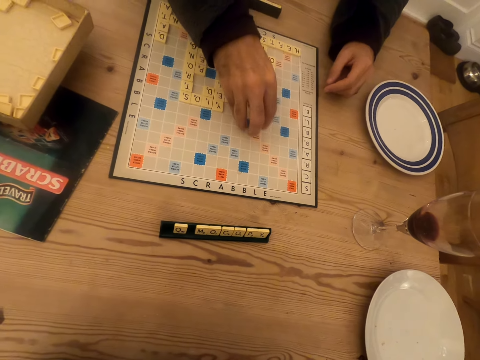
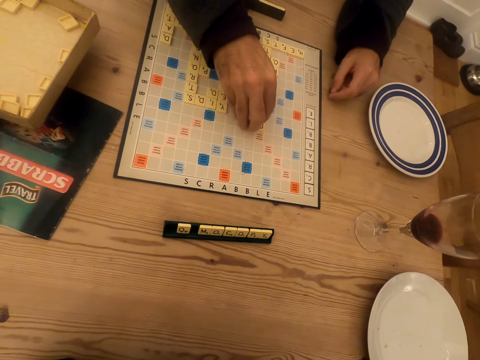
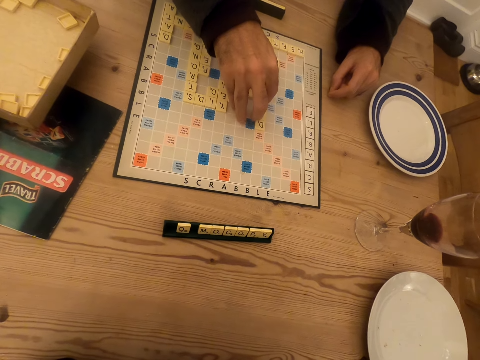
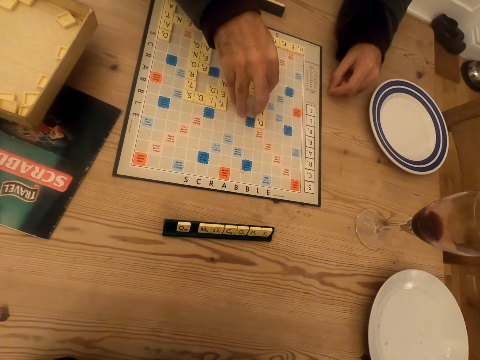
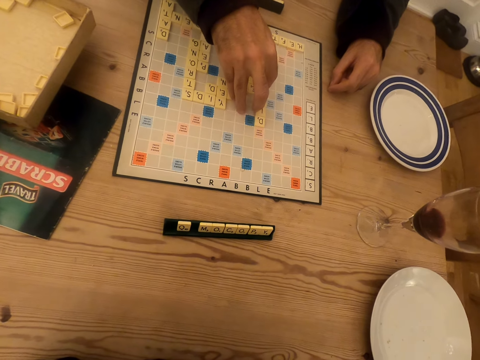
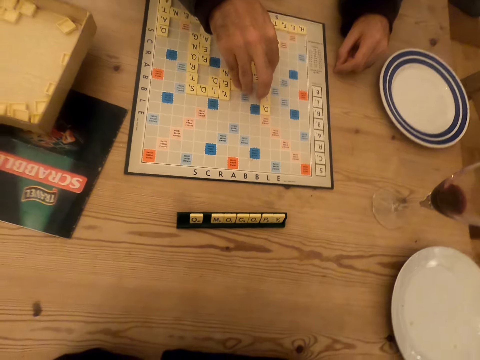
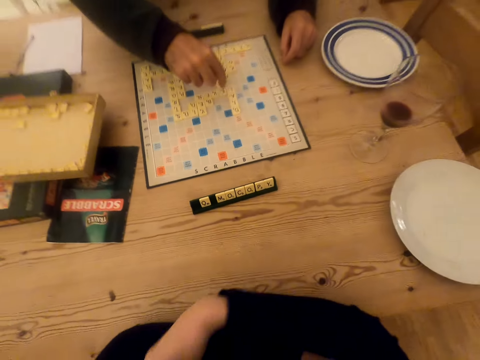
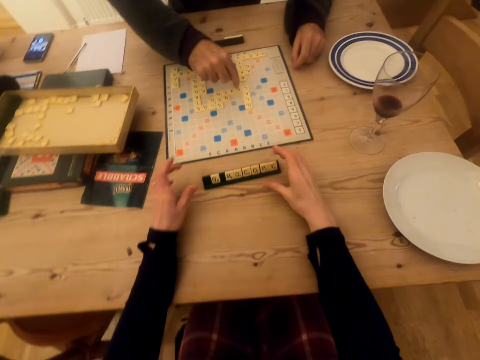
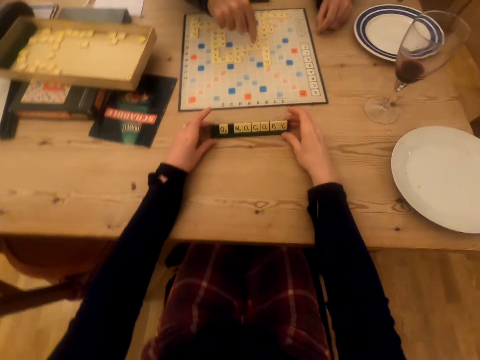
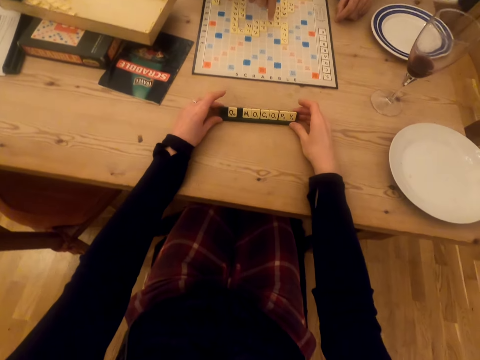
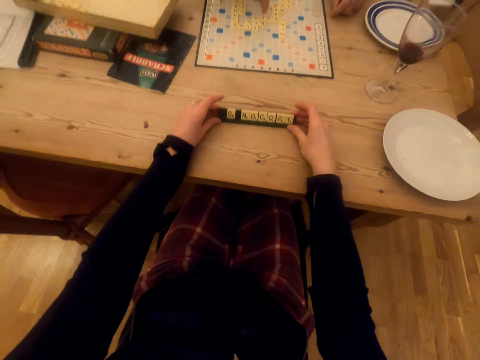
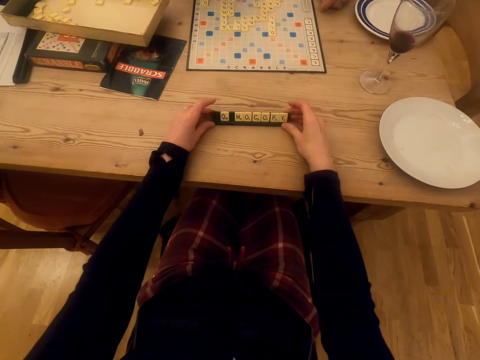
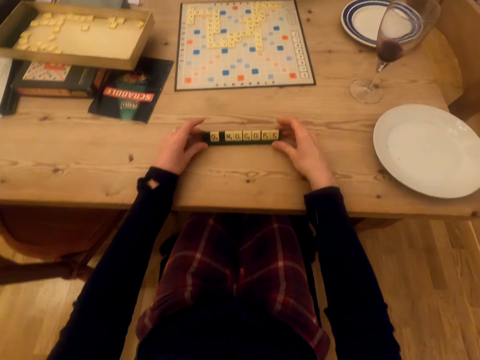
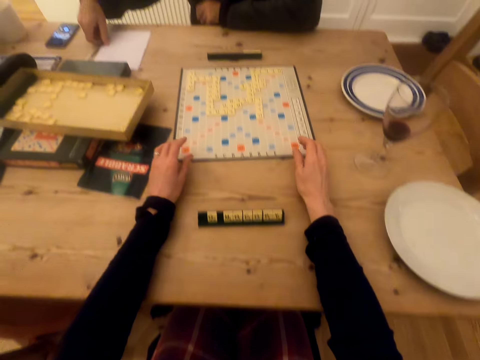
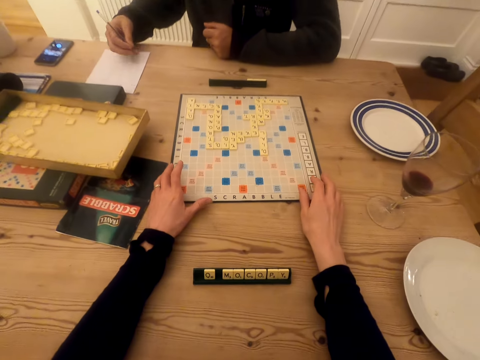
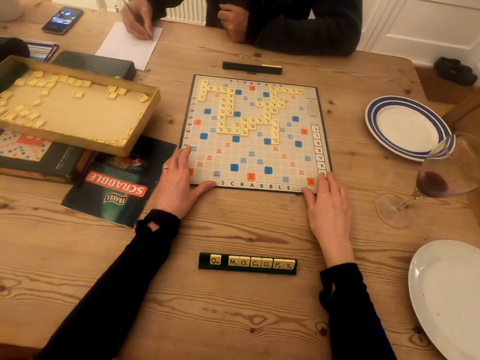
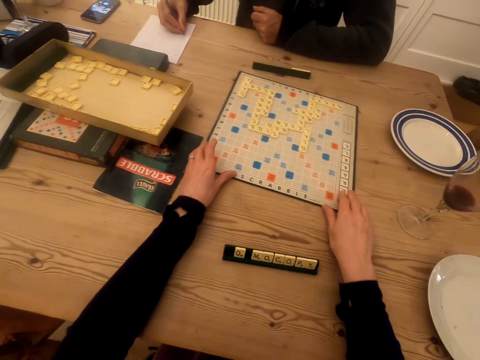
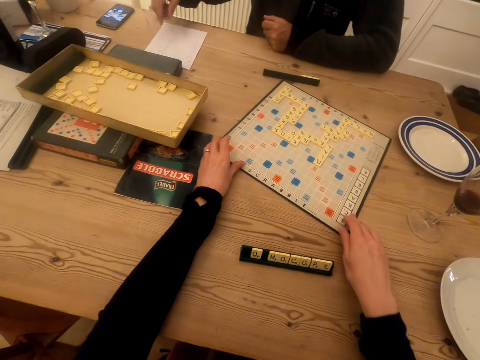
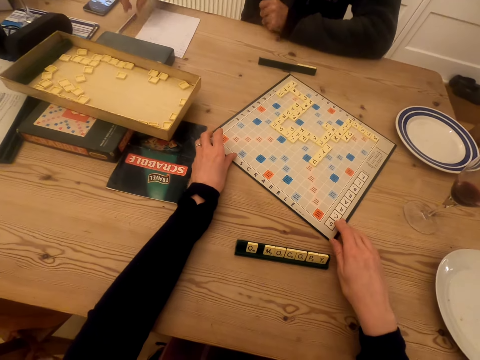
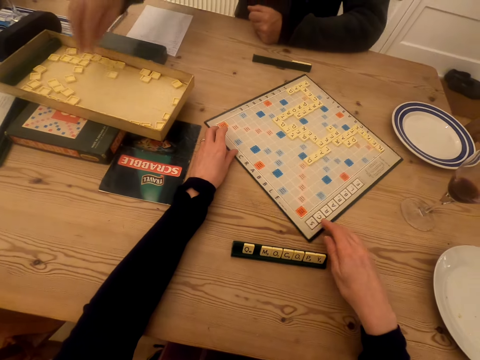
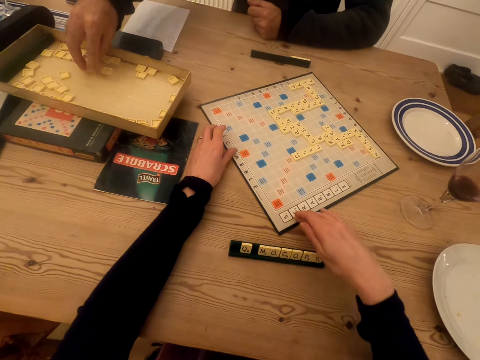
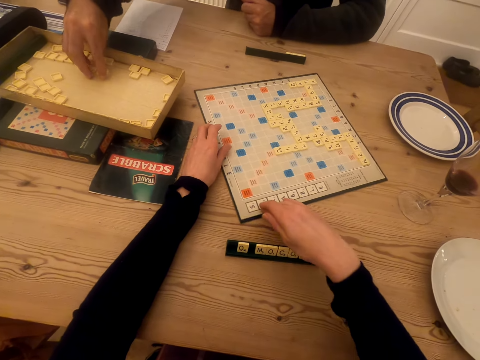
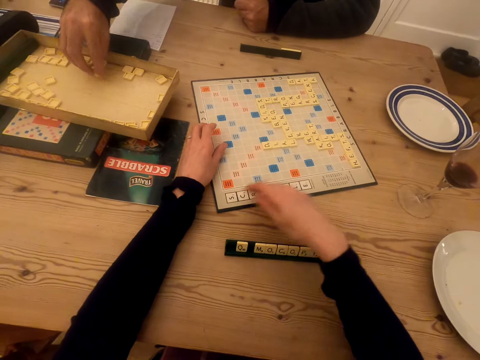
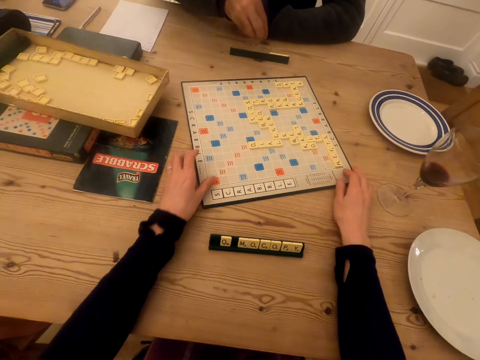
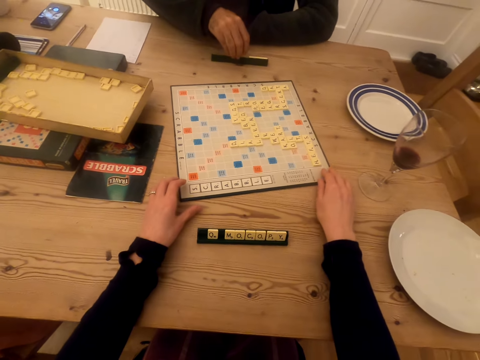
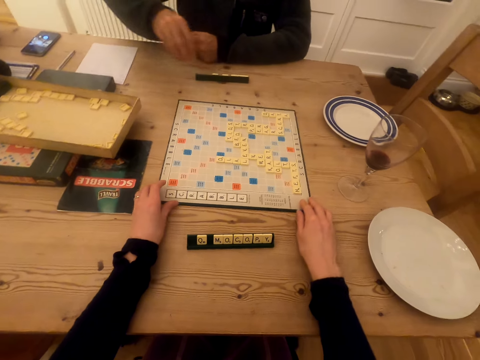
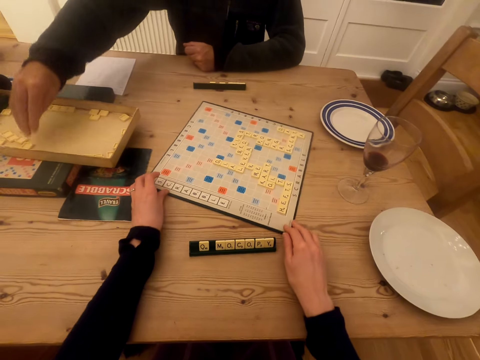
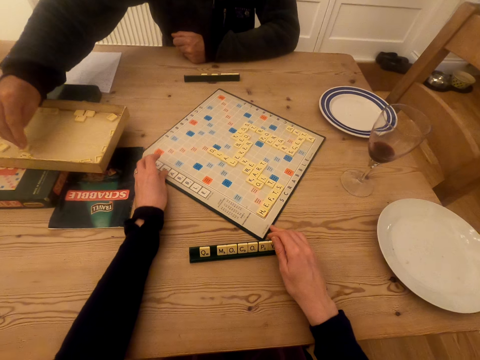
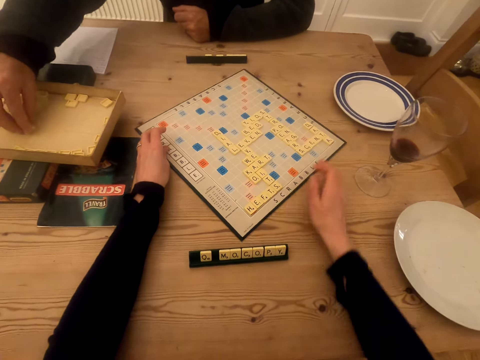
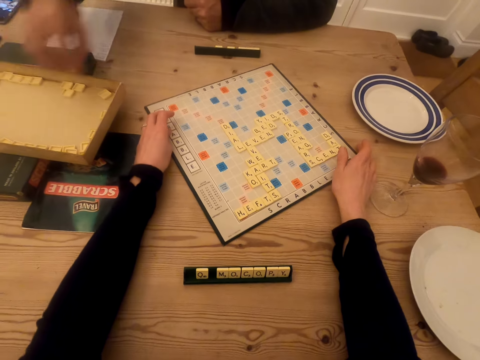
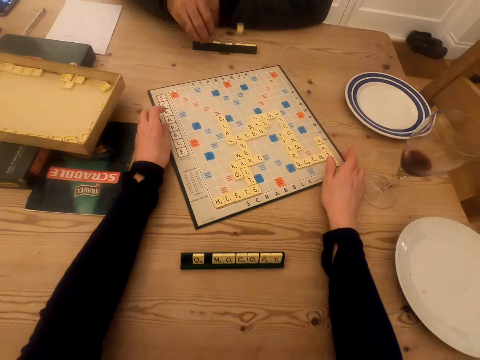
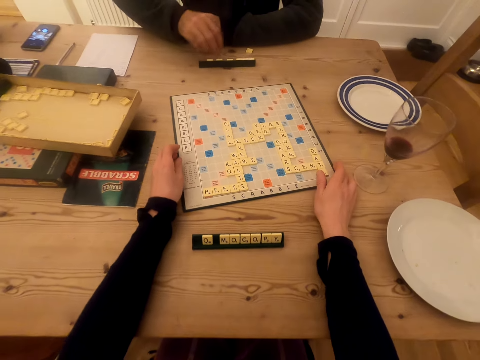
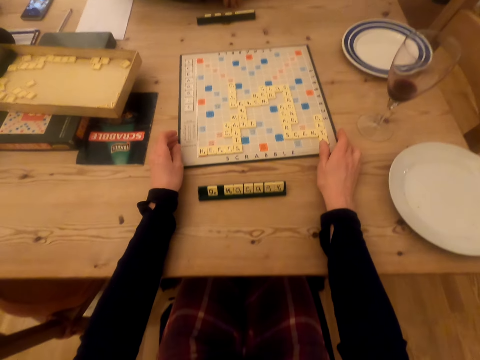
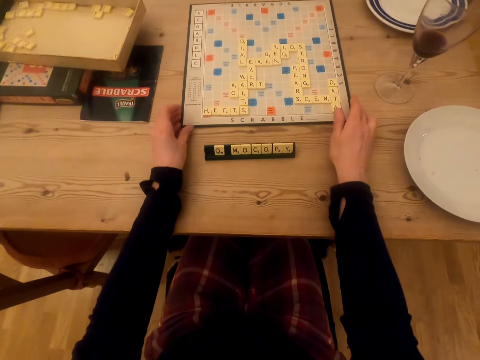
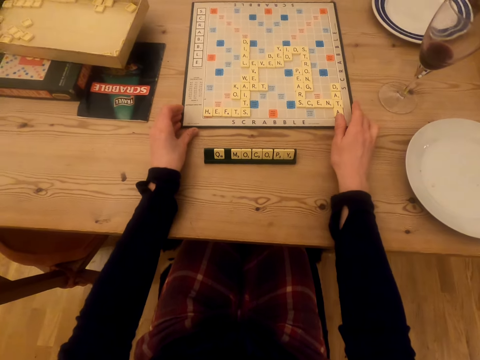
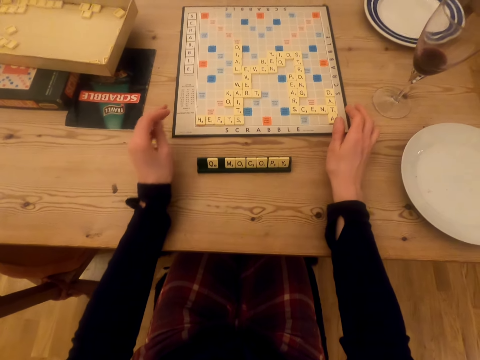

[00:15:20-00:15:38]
A man counts the scrabble tiles. The camera wearer moves the scrabble tile holder on the table. The man picks the pen and writes on a paper. The camera wearer drags the game board on the table and rotates the game board on the table. The man places the pen on the table, picks the scrabble tiles, drags the letter tile in the box, and puts the scrabble tiles in the tile holder. The man picks a scrabble tile, drags the letter tile in the box, and drops the scrabble tile on the table. The man picks a scrabble tile.

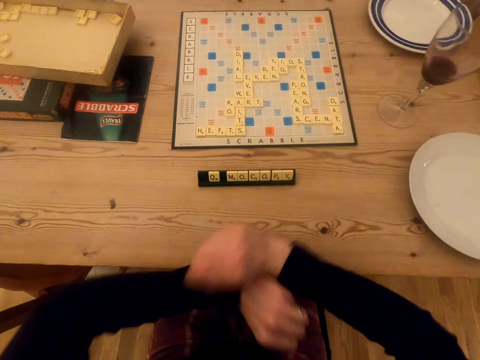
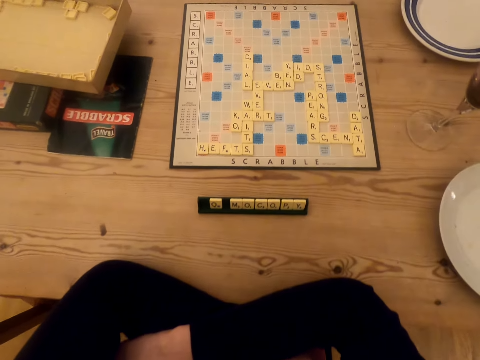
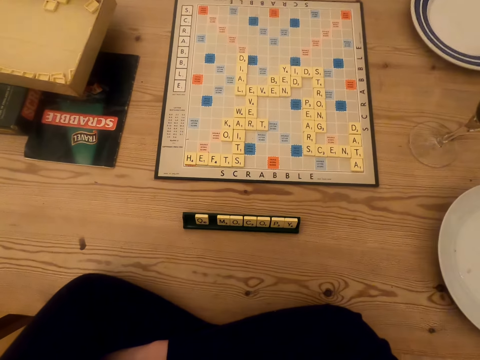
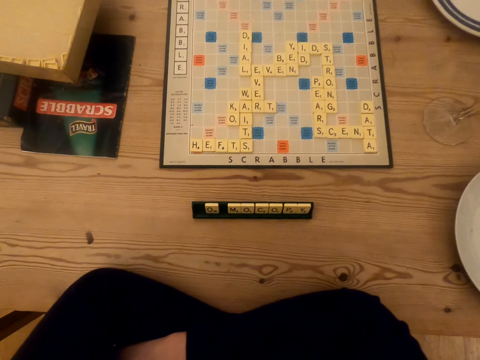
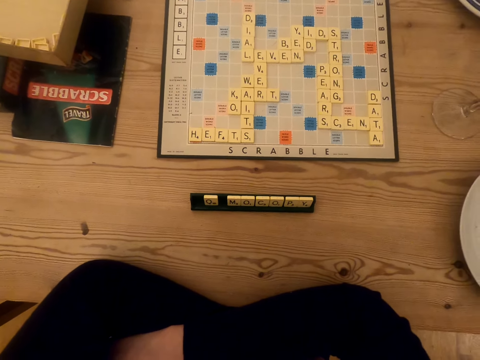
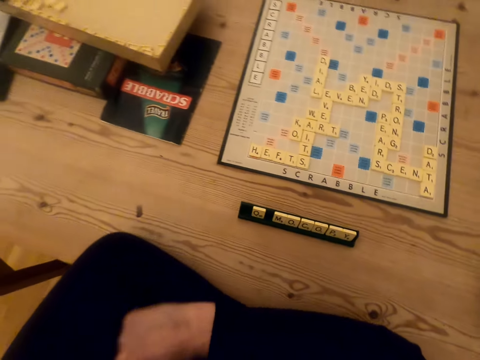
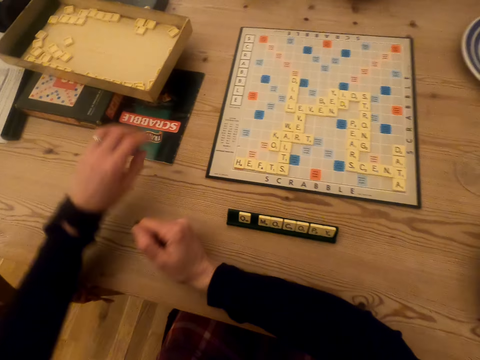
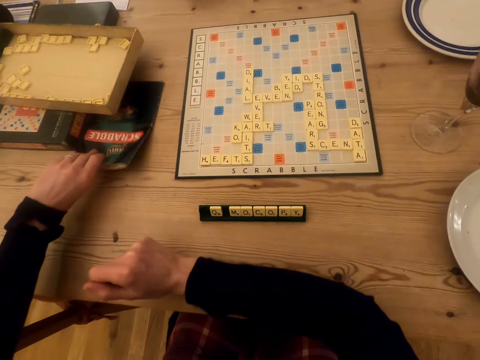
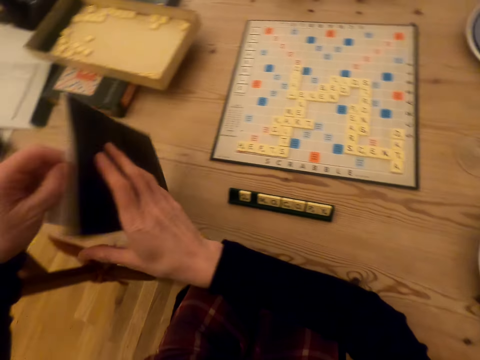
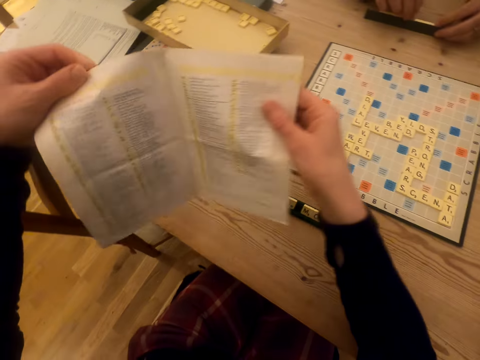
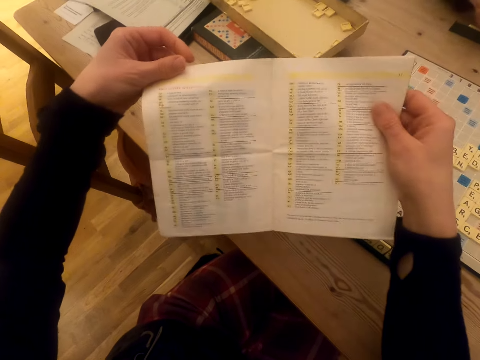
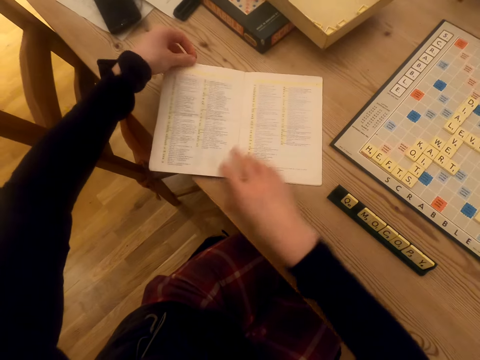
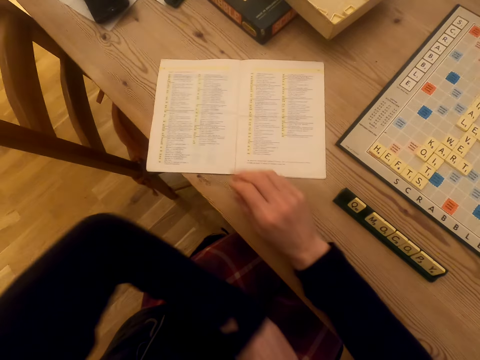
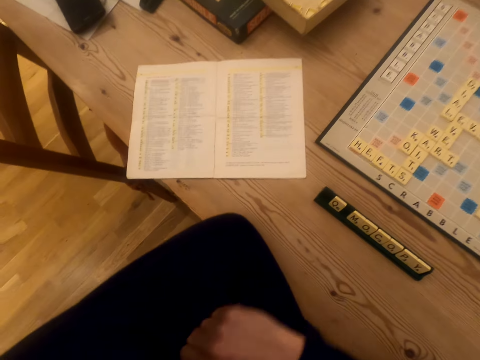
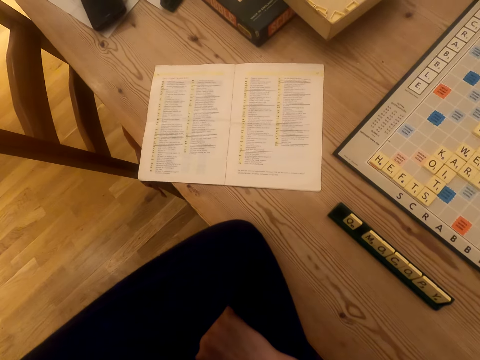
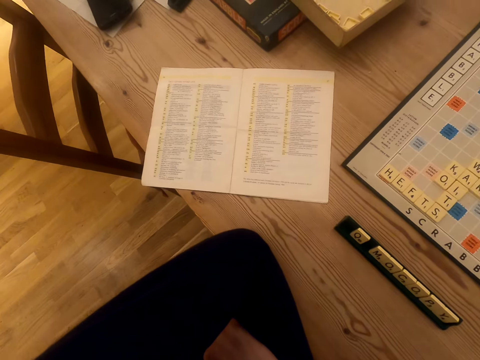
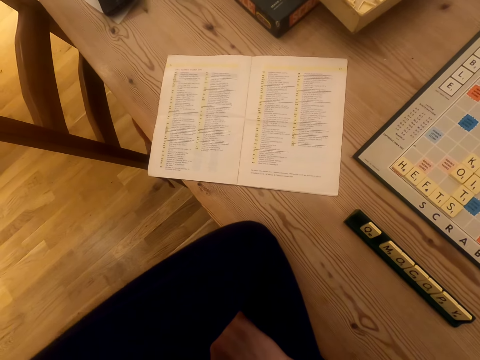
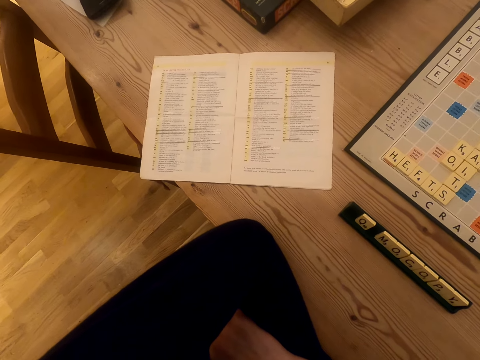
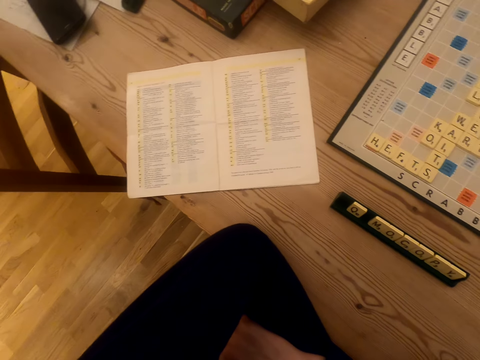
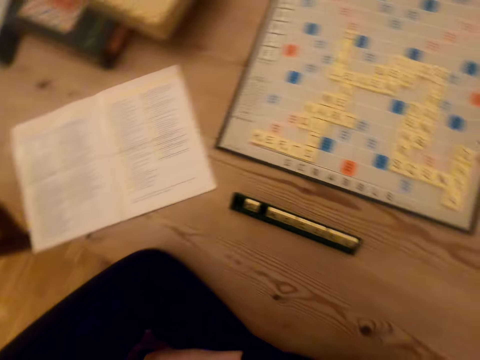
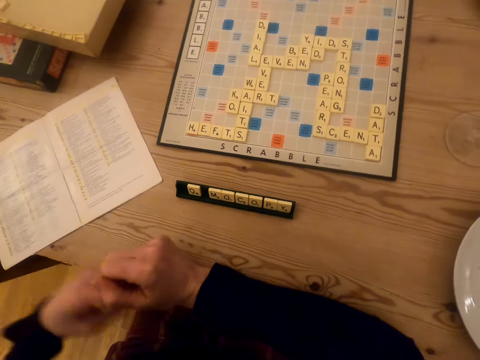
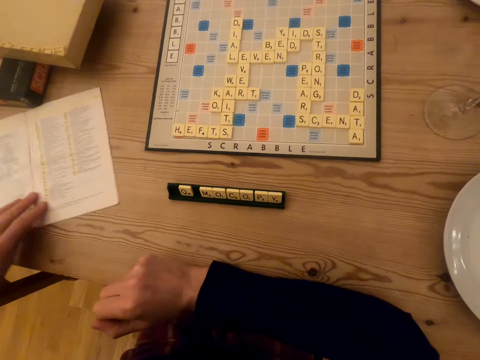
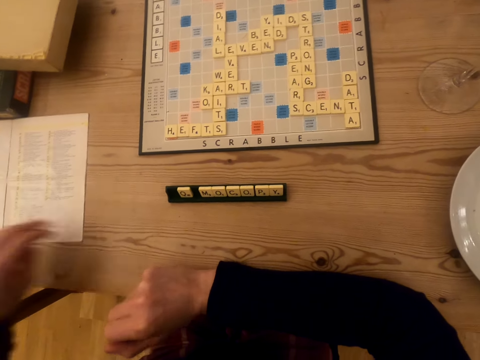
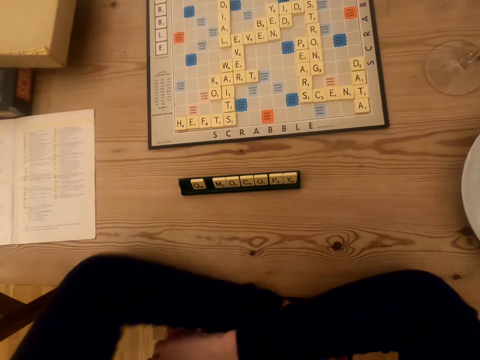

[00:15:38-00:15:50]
The camera wearer places hands on the table and folds arms on the table. They stare at the scrabble board. They pick the instruction book or booklet manual, open the instruction book, flip the booklet manual, and look at the instruction book. A man holds the tile holder. The camera wearer places the instruction book on the table and folds arms on the table. They drag the instruction book on the table, fold arms on the table, and stare at the scrabble board.
